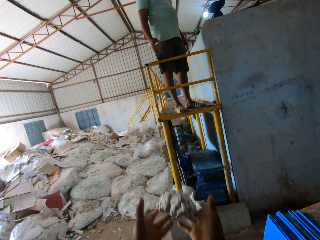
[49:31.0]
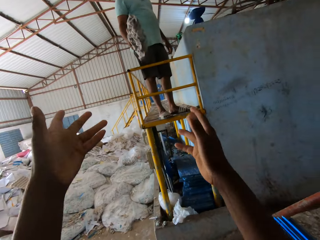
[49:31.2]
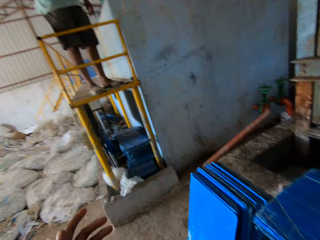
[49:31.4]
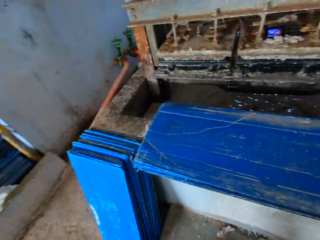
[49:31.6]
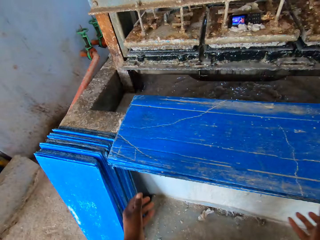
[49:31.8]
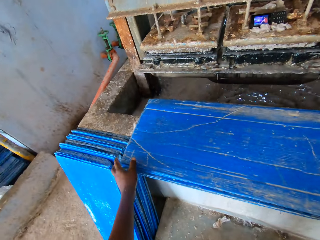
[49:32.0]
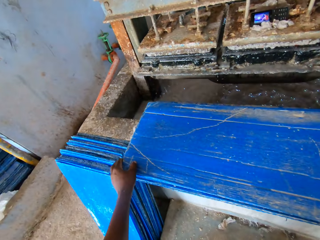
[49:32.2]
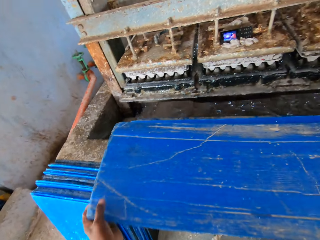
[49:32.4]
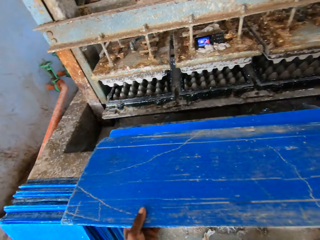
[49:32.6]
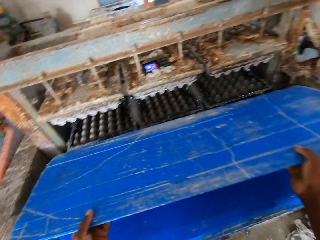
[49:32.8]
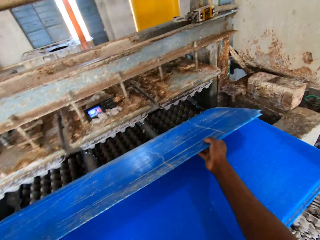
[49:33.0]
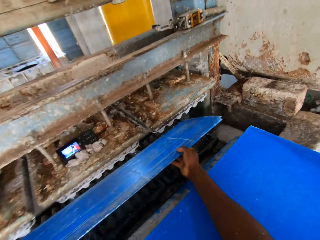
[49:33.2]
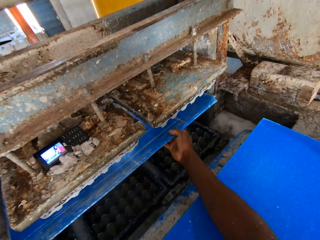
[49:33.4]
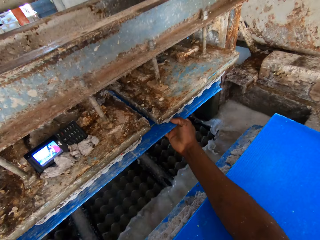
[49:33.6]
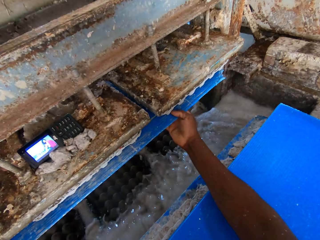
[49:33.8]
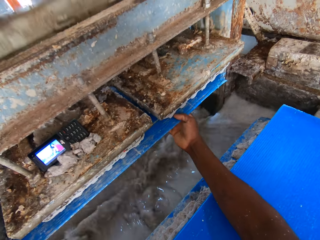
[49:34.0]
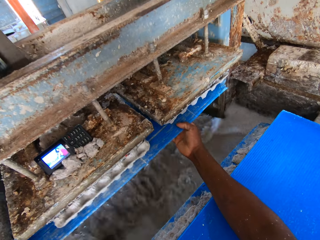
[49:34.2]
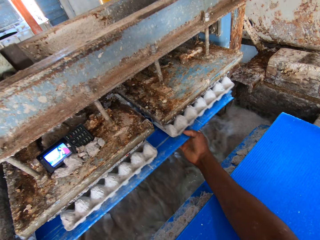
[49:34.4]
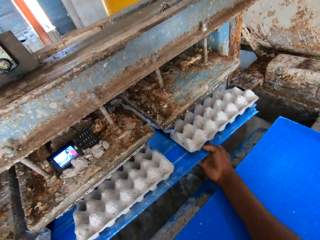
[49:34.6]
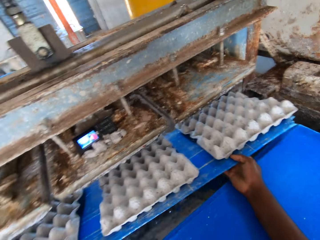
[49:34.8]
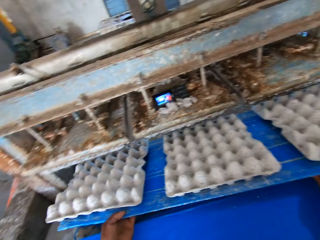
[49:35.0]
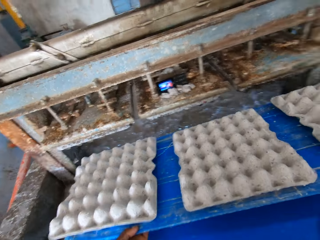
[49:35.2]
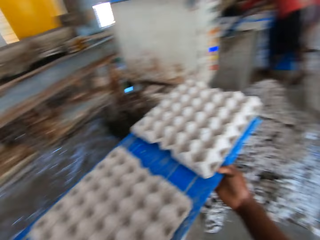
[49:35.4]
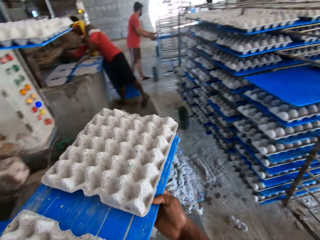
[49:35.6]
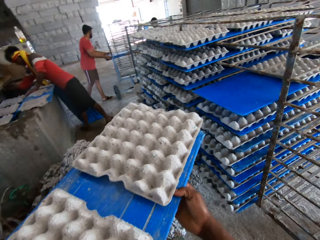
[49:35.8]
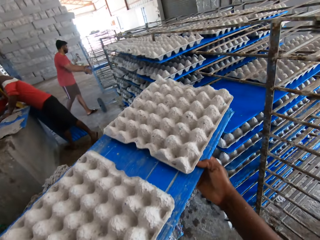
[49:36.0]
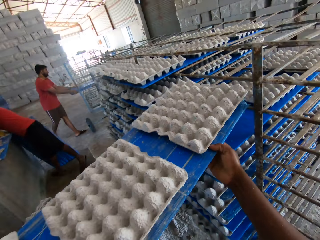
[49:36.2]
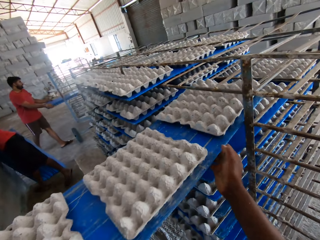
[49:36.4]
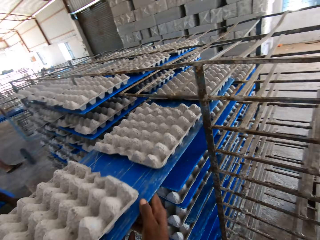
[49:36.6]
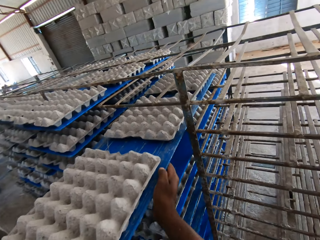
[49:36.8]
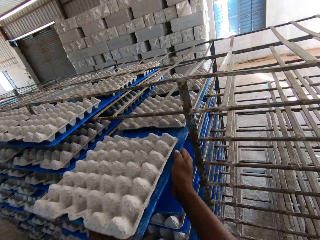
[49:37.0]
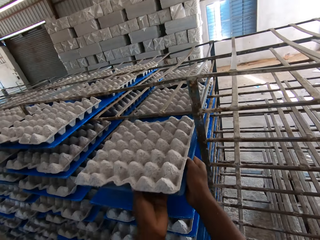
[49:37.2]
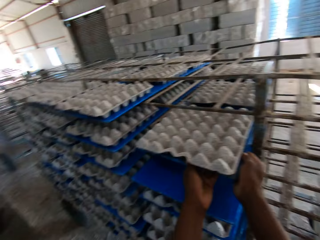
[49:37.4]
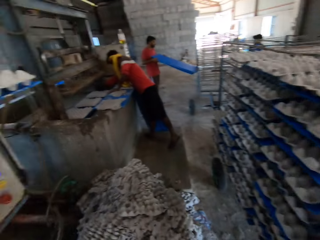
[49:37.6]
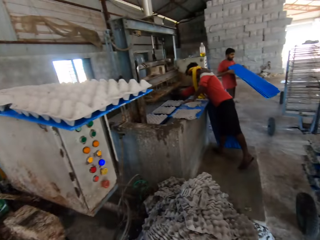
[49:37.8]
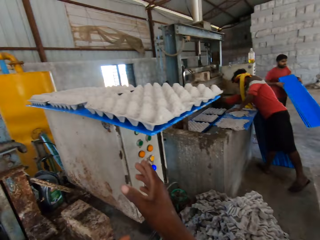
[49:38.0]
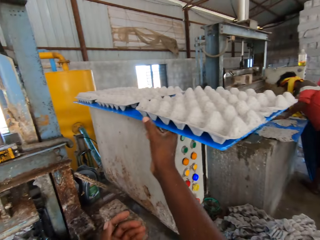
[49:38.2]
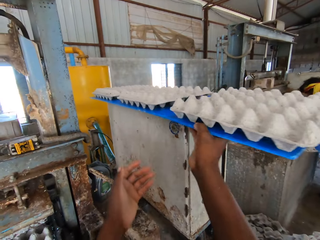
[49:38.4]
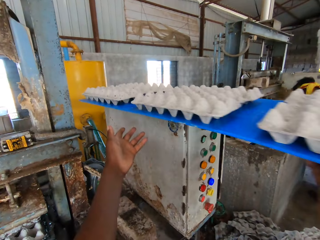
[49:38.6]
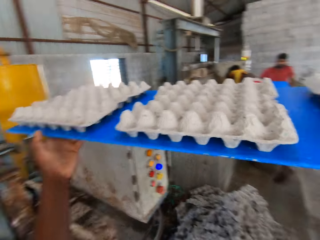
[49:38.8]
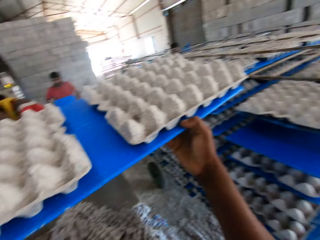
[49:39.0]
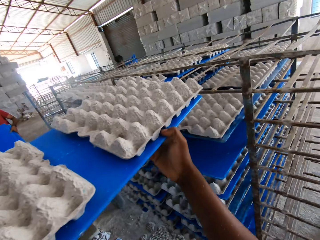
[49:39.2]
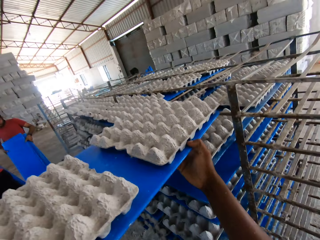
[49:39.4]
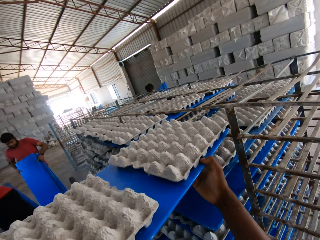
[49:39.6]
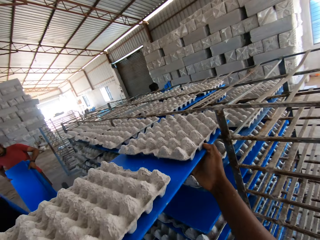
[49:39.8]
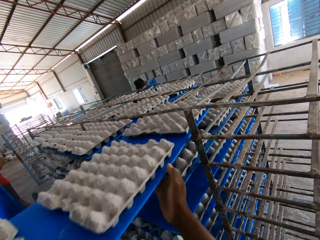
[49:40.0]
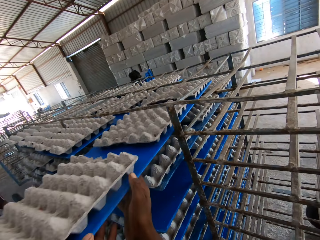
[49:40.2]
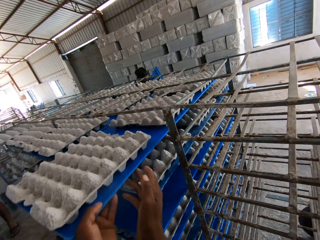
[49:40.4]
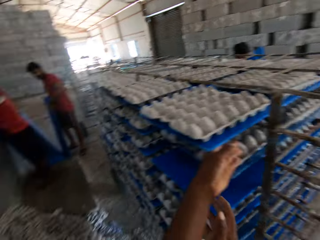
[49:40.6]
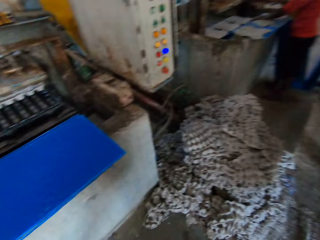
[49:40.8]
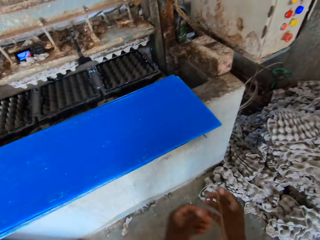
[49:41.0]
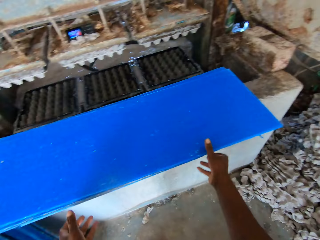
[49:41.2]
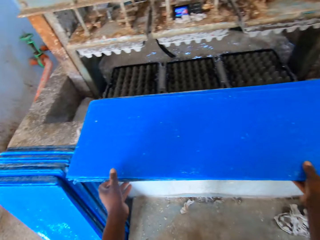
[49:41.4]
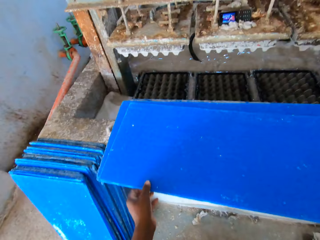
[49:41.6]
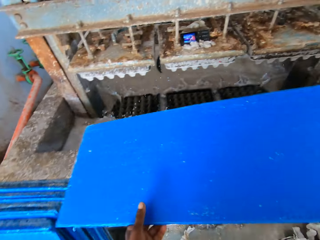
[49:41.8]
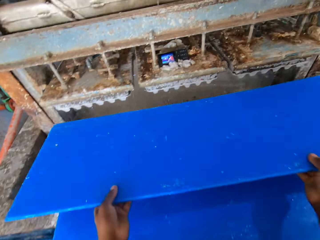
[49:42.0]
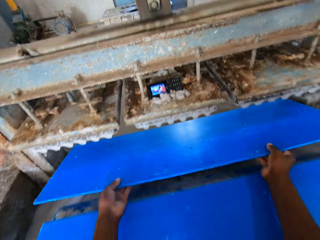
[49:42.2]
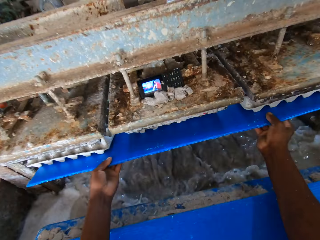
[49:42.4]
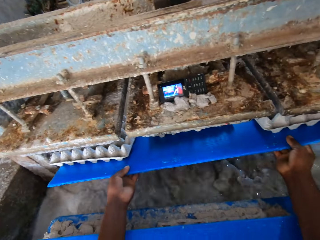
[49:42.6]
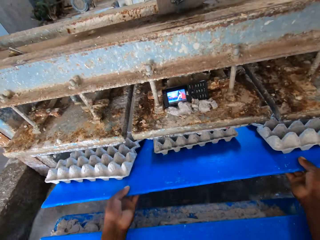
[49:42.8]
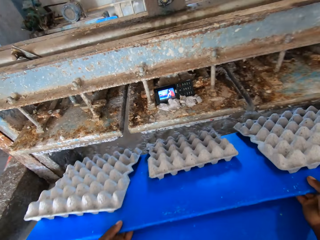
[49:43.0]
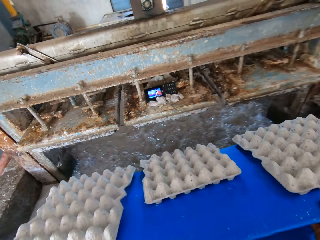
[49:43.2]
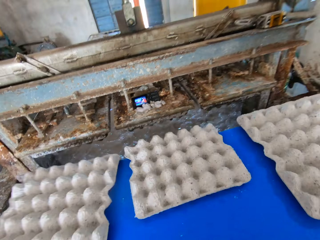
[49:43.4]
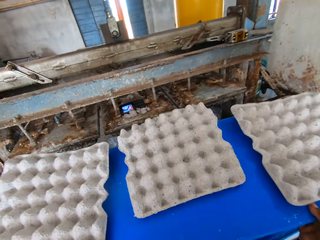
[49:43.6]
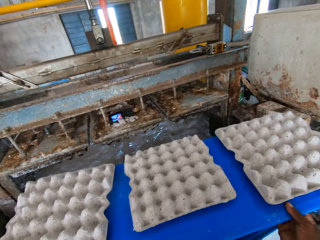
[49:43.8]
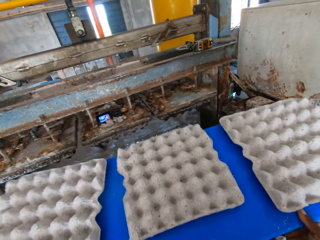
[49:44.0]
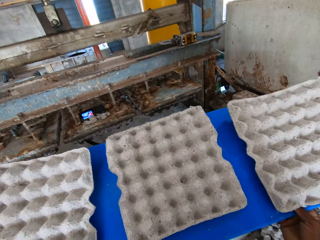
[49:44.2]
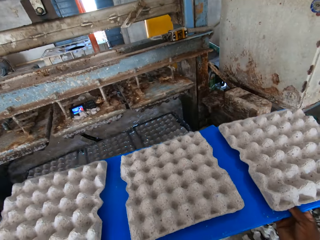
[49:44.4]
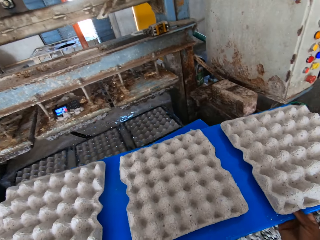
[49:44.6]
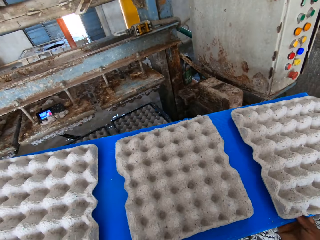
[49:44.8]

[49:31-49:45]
The camera wearer picks up the tray. They throw the tray to a man with both hands. They pick the PVC sheet or plastic board from the platform with both hands. They place the PVC sheet in the pulp molding machine with both hands. They remove the PVC sheet from the pulp molding machine with both hands, and pick some egg trays with the plastic board. Another man pulls some PVC sheets from a rack with his hands. Another man touches a PVC sheet on a platform with his right hand. The camera wearer puts the plastic board with the egg trays in the shelf with both hands. The second man carries the PVC sheets from the rack with his hands. The camera wearer turns around. They pick the plastic board with the egg trays from the top of the machine with both hands. They put the plastic board with the egg trays in the shelf. They turn around. They pick the PVC sheet from the platform with both hands. They place the PVC sheet in the pulp molding machine with both hands. They remove the PVC sheet from the pulp molding machine with both hands, and pick some egg trays with the plastic board.

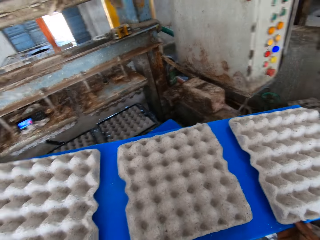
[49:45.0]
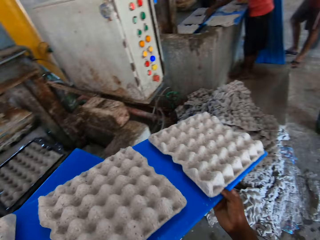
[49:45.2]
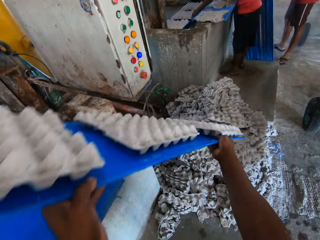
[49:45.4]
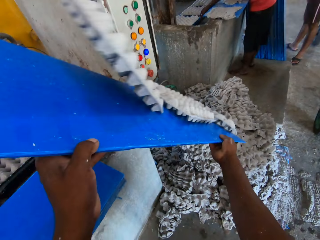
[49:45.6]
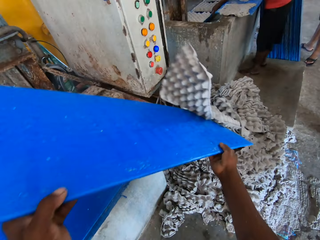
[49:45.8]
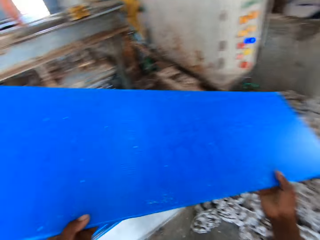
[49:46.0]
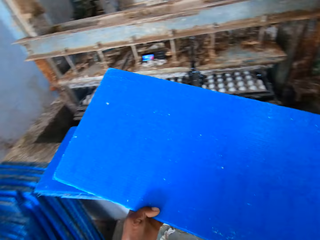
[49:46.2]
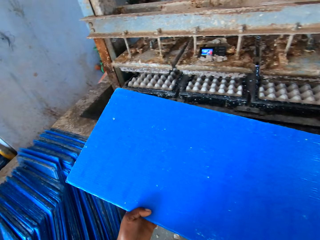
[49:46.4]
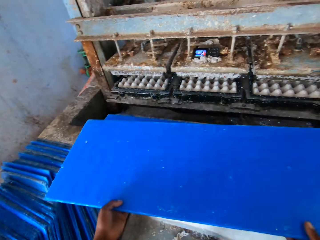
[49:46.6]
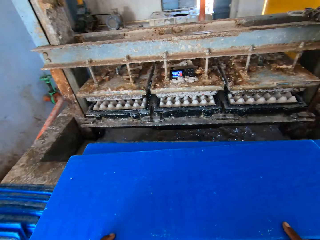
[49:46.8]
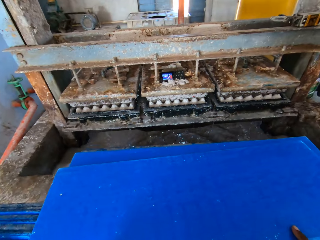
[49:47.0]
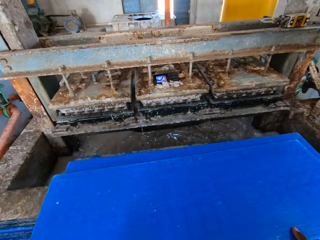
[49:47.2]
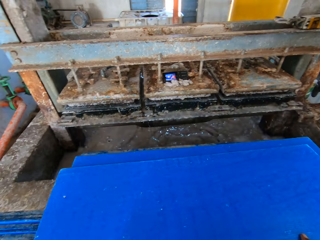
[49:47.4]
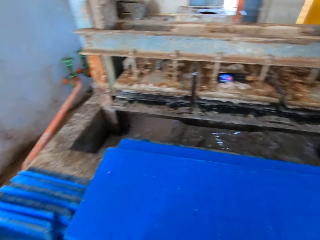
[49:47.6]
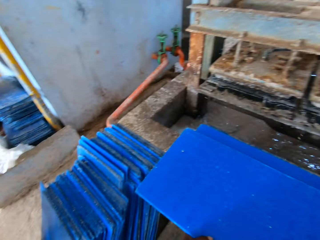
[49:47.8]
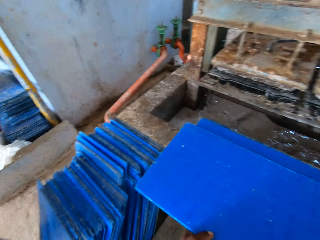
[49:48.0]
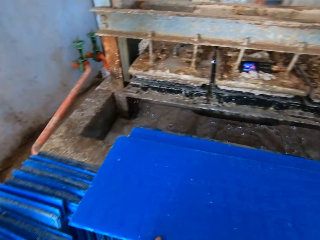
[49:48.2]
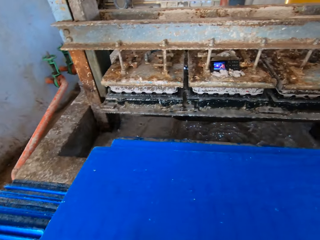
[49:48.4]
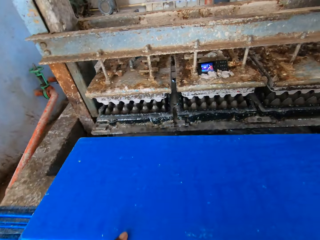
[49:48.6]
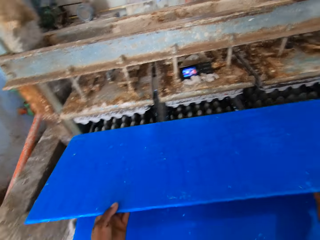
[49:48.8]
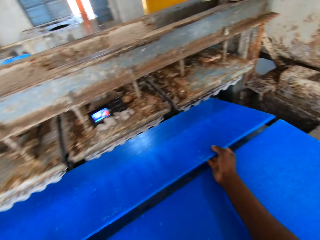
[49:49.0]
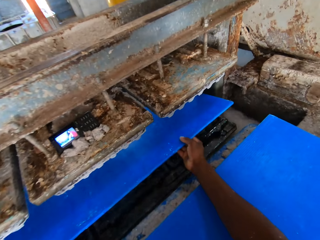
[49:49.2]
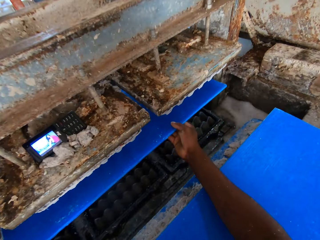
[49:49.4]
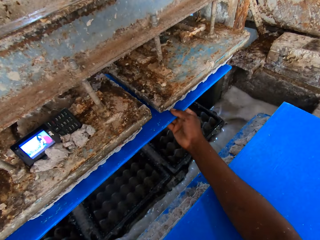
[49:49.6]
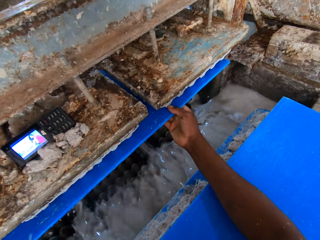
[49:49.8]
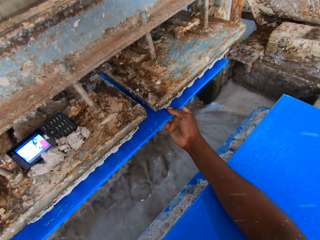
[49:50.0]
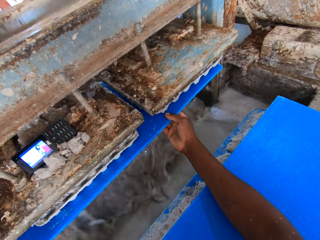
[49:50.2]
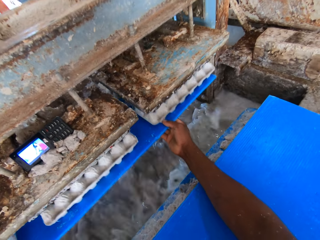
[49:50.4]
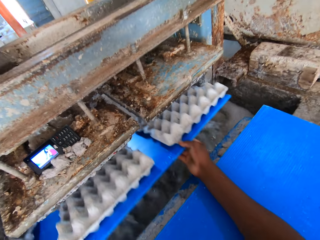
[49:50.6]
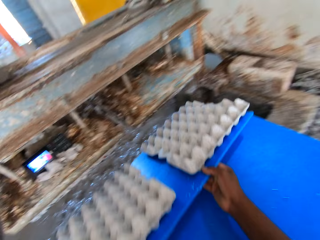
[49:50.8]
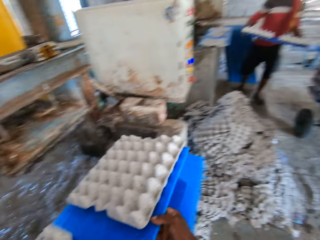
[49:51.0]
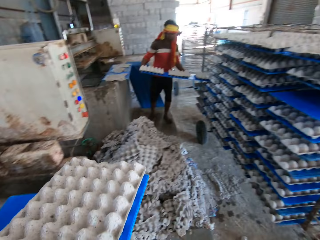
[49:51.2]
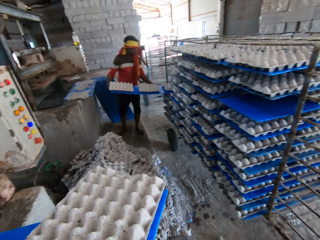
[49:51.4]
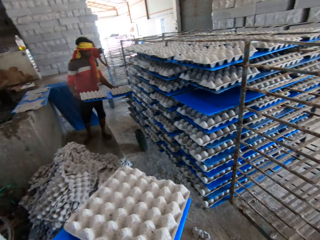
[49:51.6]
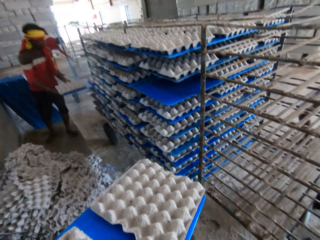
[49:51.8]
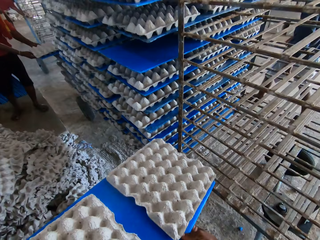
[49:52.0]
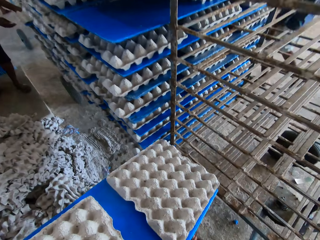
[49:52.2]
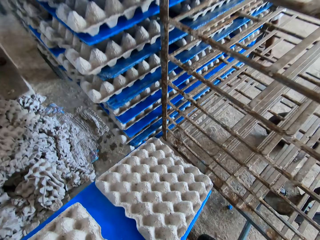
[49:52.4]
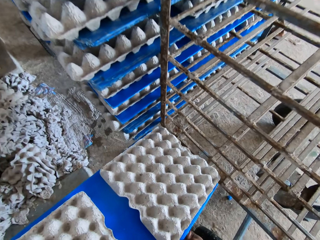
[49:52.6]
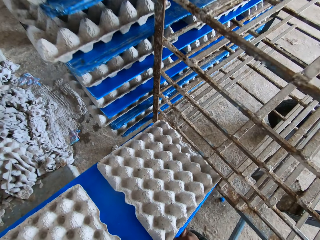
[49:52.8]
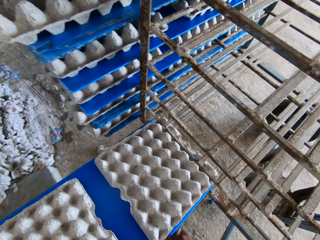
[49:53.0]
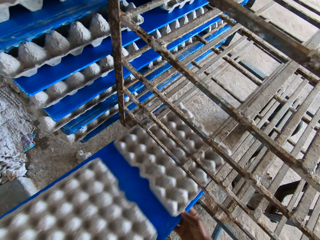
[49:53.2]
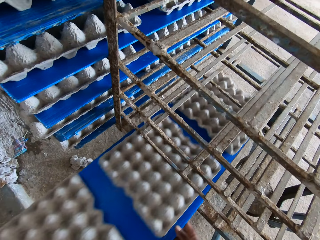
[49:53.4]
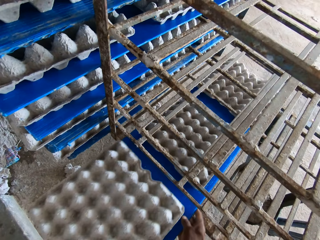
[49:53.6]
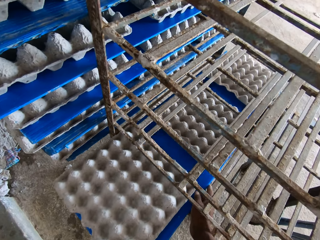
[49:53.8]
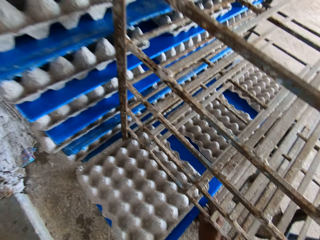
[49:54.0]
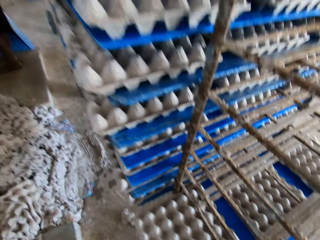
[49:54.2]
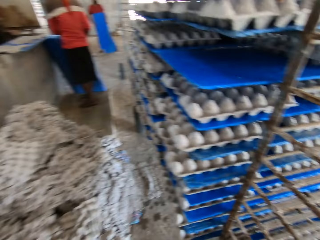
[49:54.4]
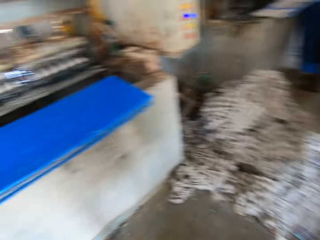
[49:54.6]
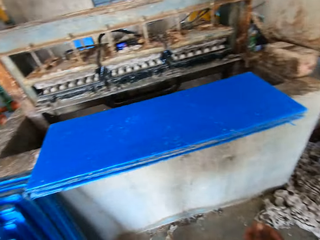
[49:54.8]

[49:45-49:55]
The camera wearer throws the paper egg trays. They put the egg tray mold on the floor. They put the wood board below the egg machine tray. They put the wood board on the shelf.
